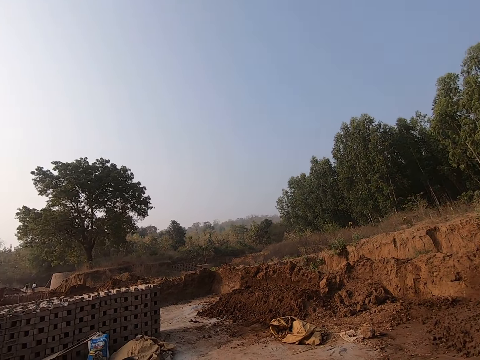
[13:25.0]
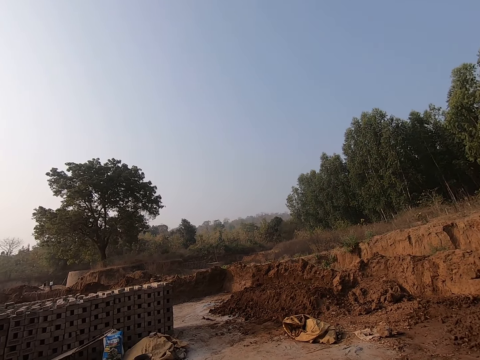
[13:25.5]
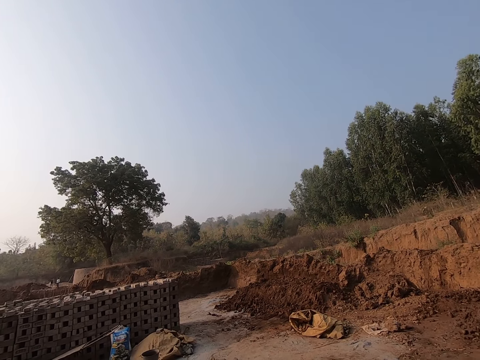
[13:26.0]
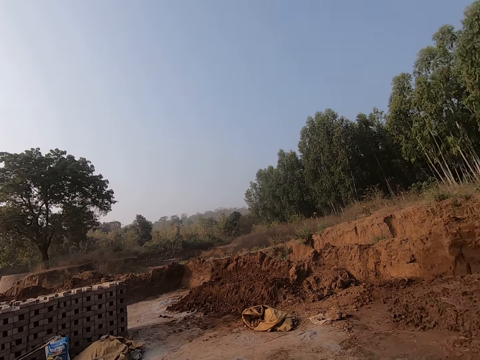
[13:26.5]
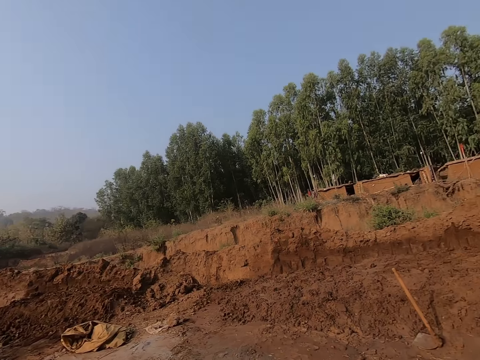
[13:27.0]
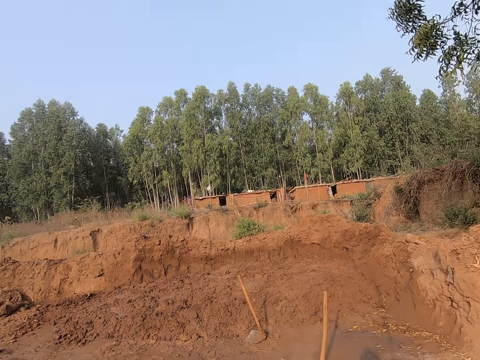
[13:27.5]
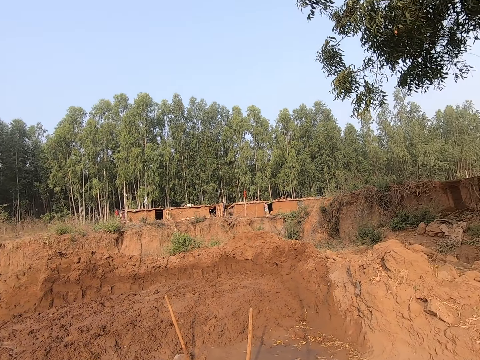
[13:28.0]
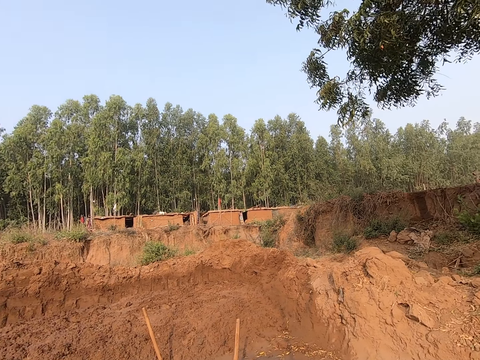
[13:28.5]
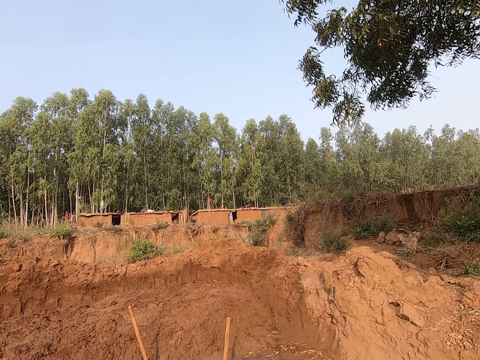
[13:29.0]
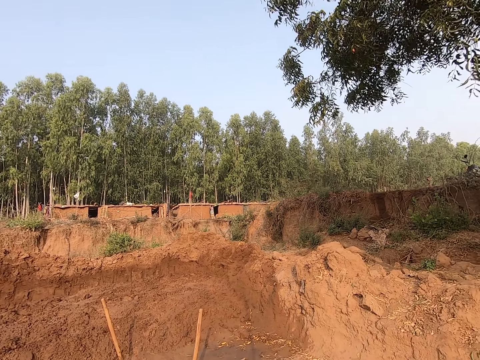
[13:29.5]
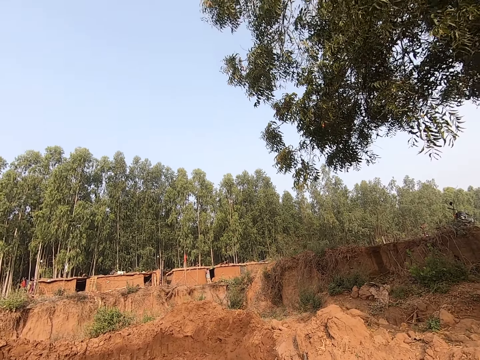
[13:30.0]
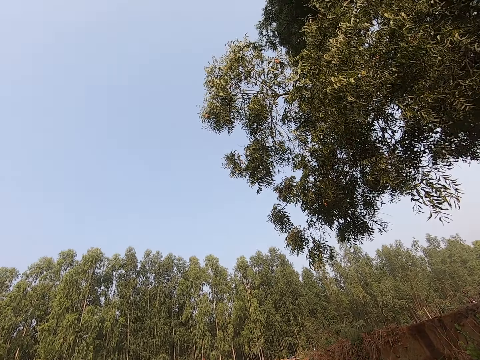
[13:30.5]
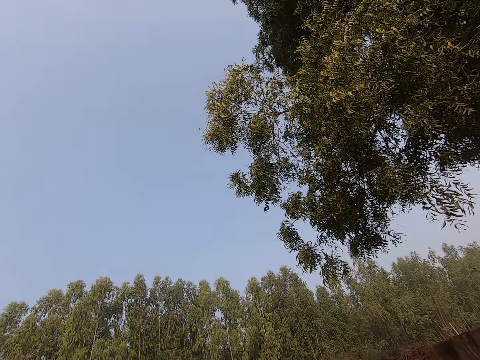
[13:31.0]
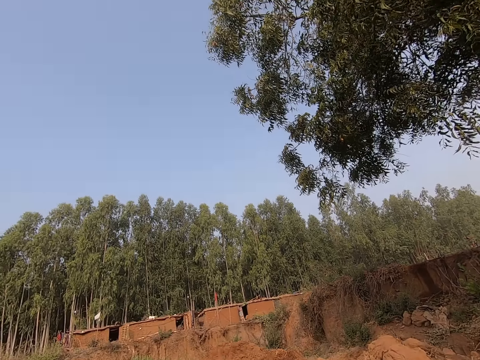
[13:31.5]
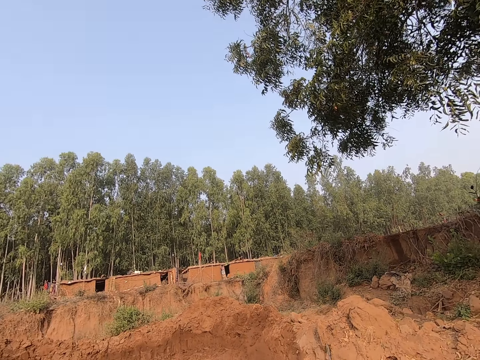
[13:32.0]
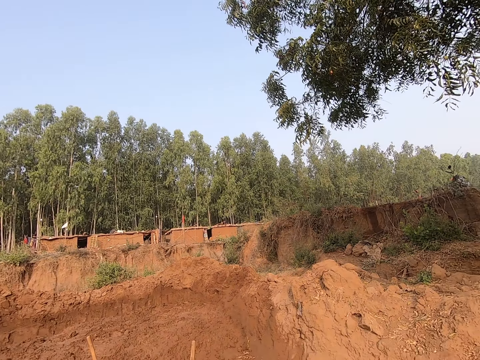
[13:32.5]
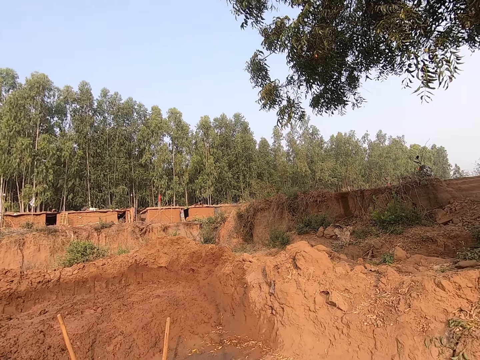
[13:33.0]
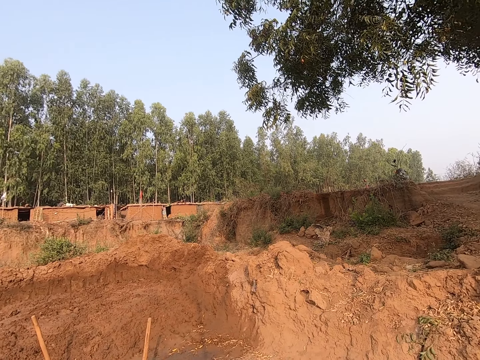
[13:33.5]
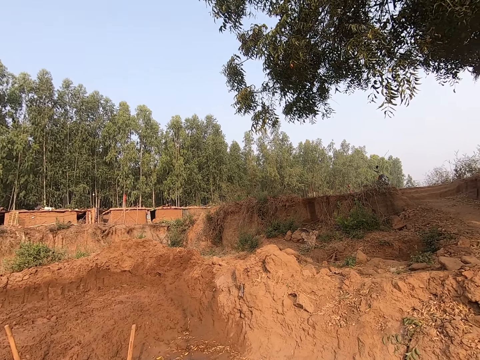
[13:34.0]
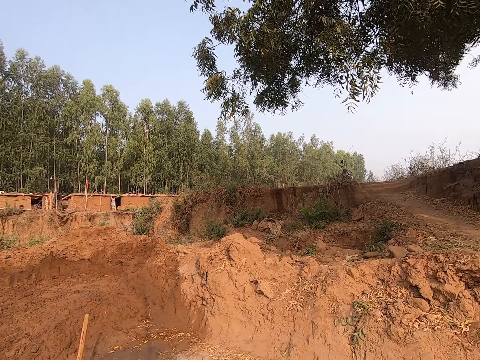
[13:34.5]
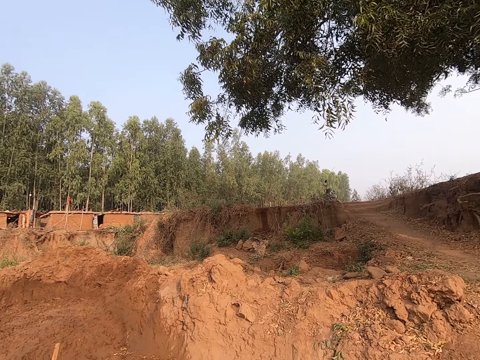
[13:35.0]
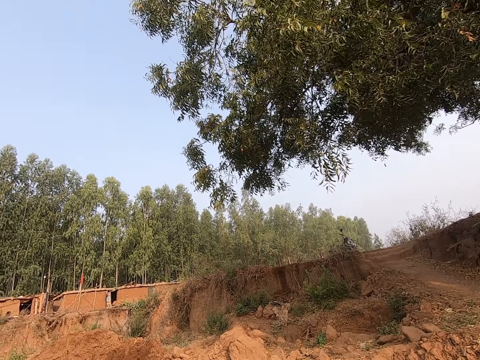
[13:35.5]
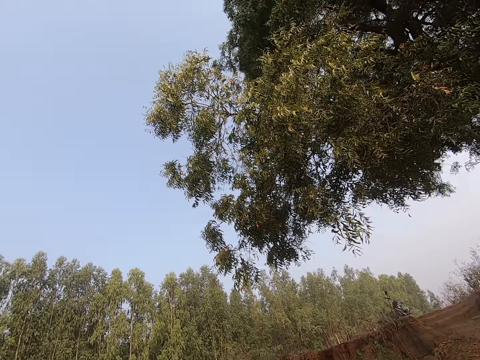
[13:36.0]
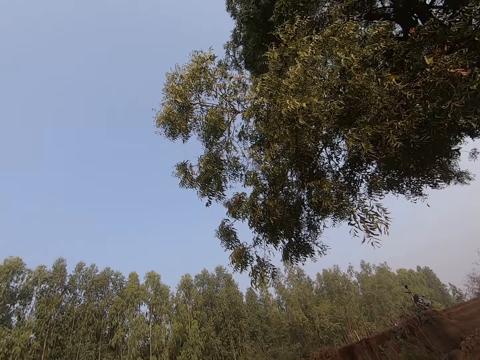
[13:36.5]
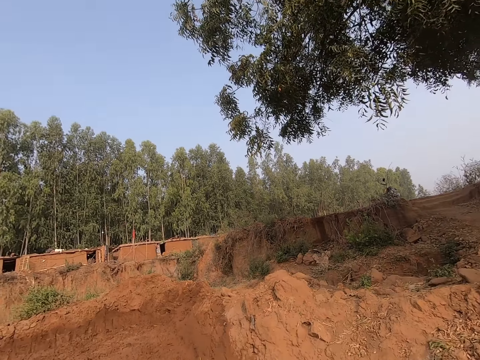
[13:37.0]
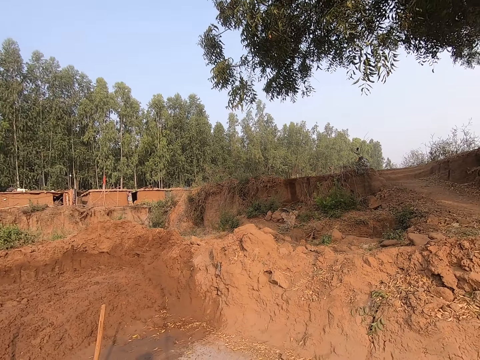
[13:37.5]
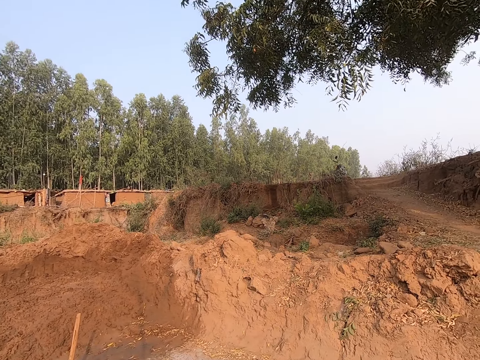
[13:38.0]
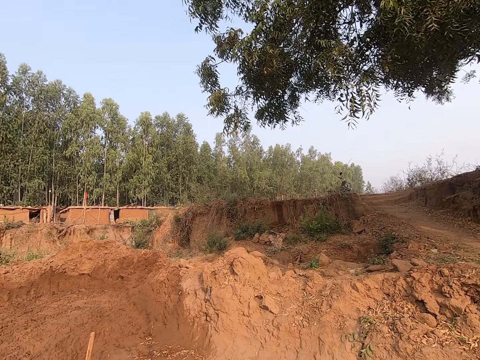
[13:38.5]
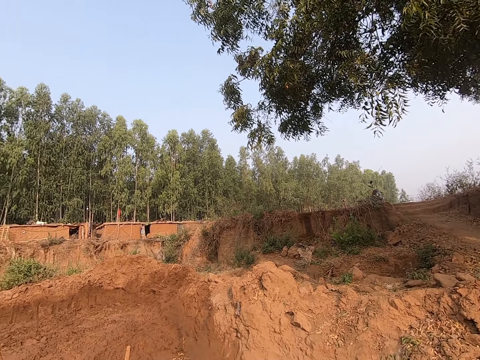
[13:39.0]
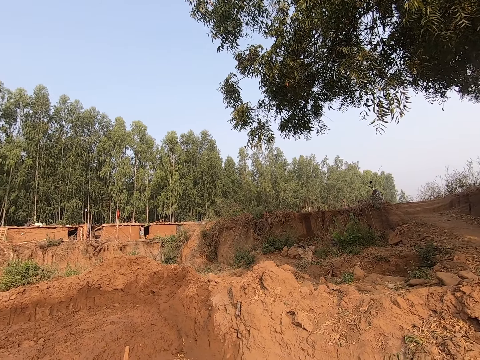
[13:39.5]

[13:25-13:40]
The camera wearer interacts with a man.

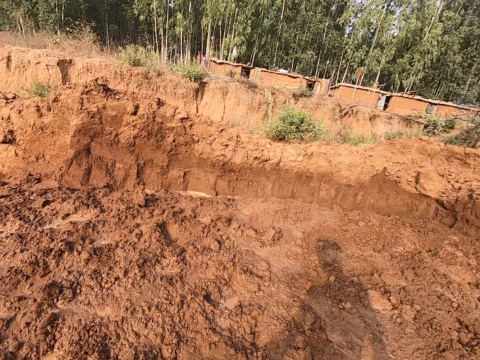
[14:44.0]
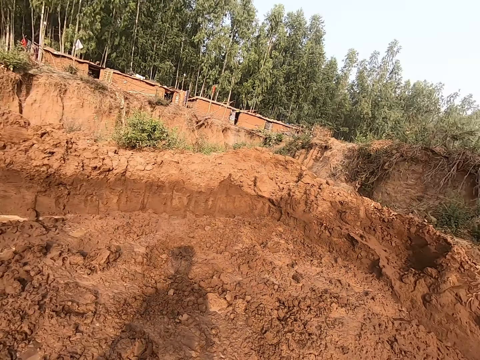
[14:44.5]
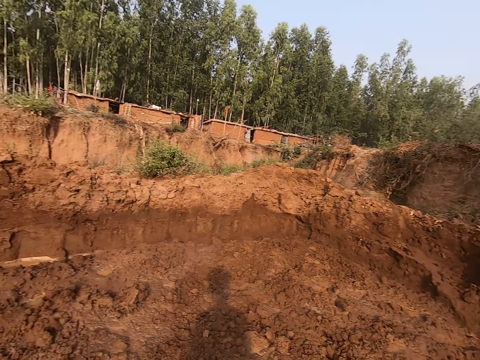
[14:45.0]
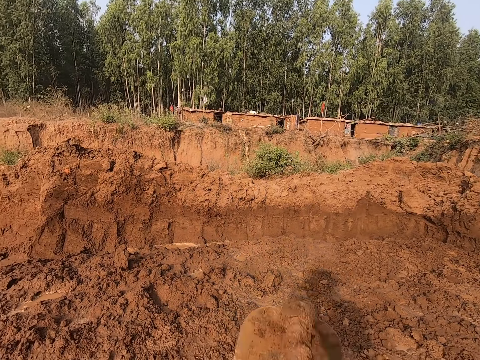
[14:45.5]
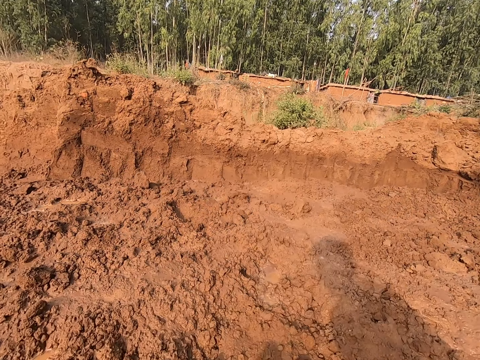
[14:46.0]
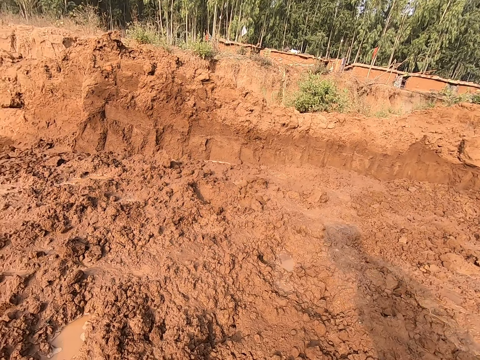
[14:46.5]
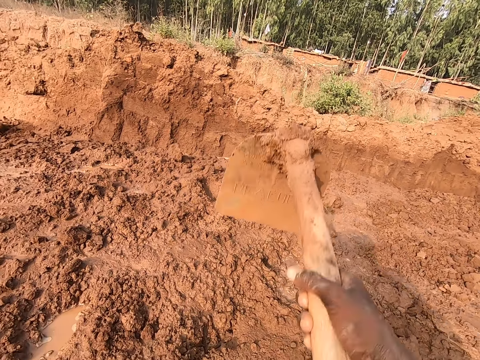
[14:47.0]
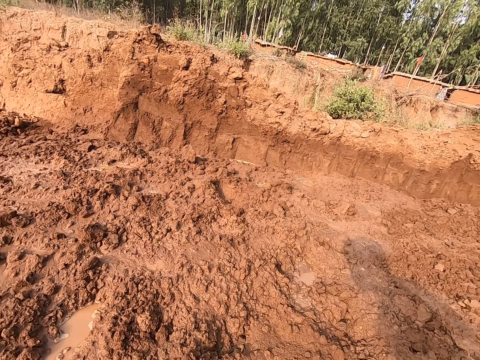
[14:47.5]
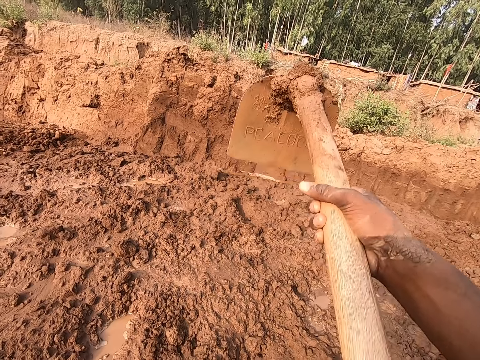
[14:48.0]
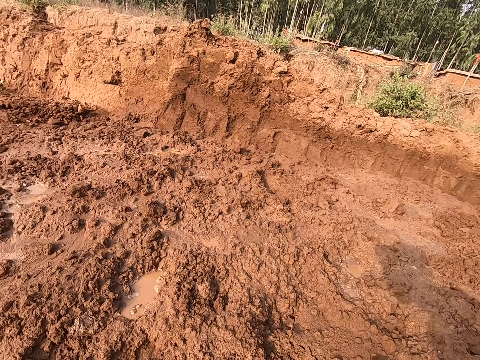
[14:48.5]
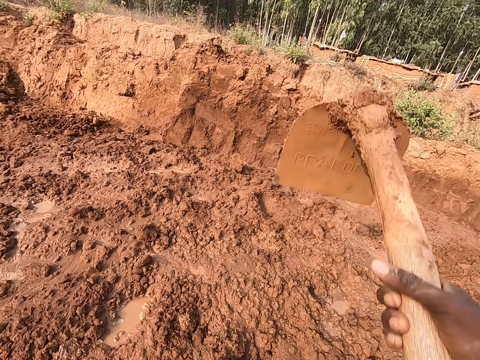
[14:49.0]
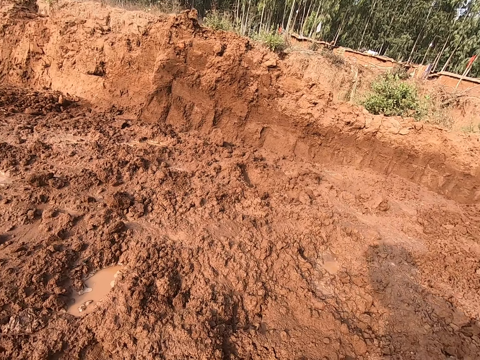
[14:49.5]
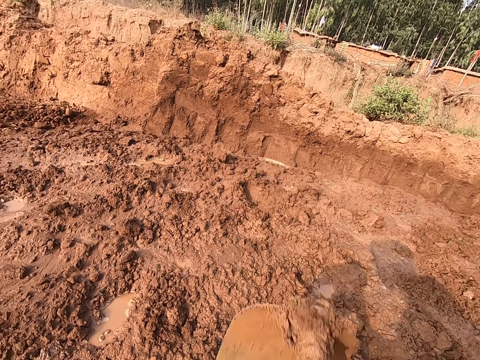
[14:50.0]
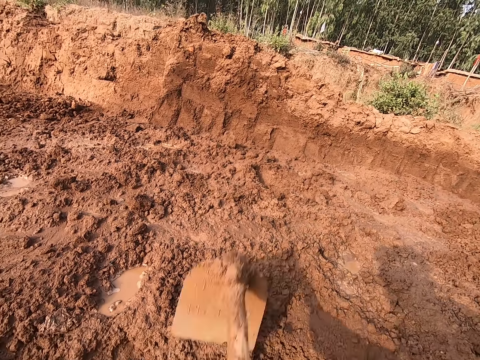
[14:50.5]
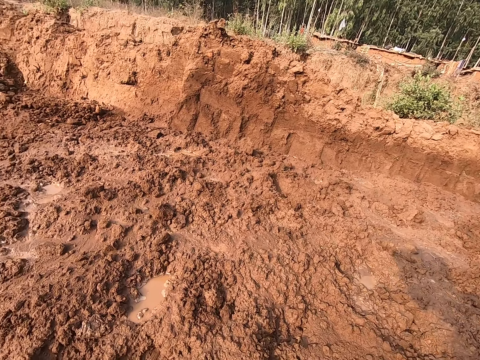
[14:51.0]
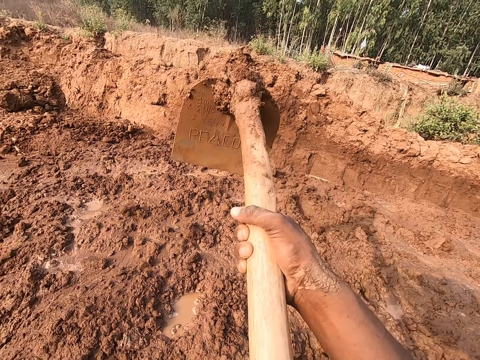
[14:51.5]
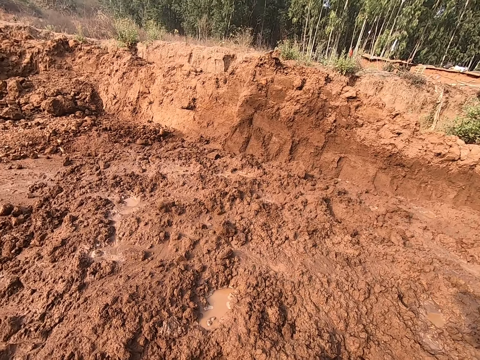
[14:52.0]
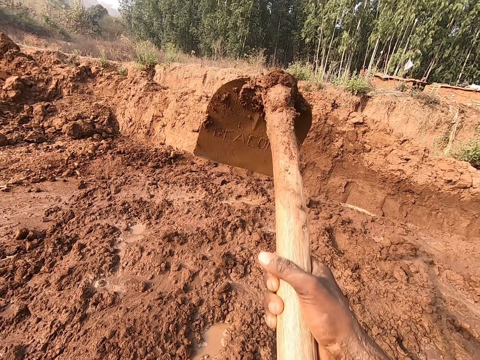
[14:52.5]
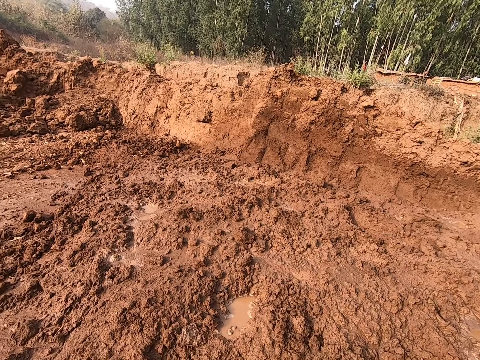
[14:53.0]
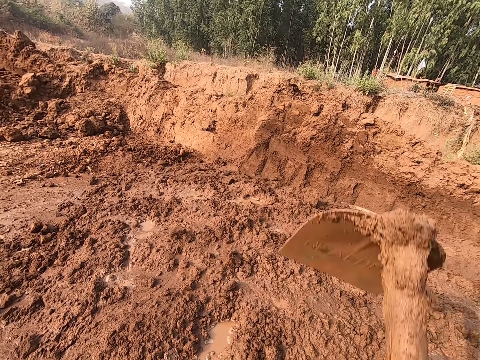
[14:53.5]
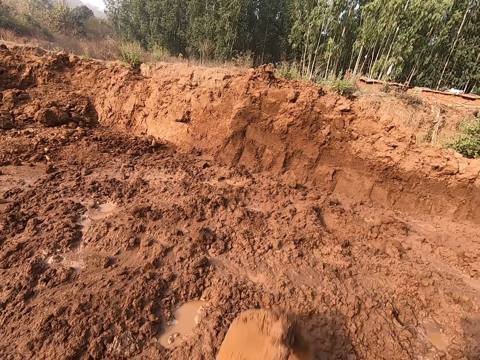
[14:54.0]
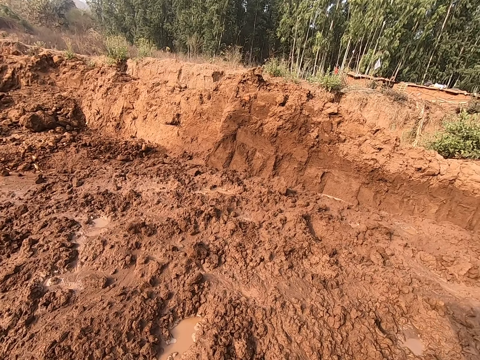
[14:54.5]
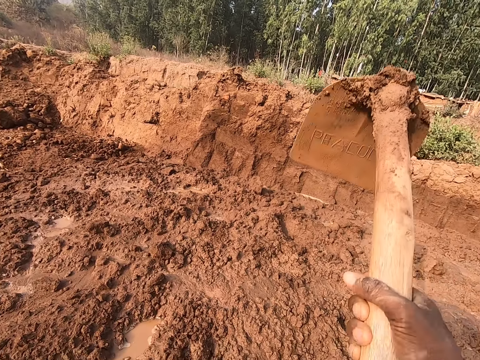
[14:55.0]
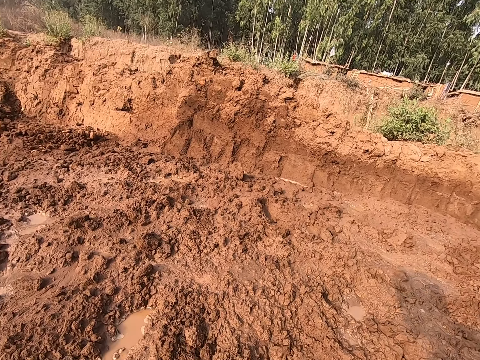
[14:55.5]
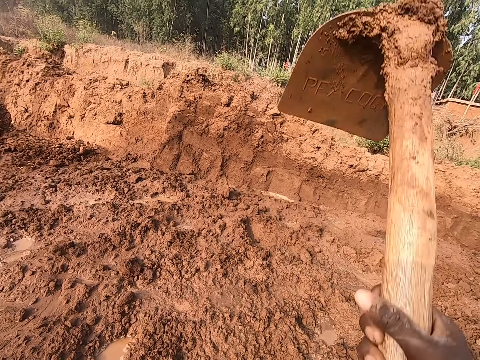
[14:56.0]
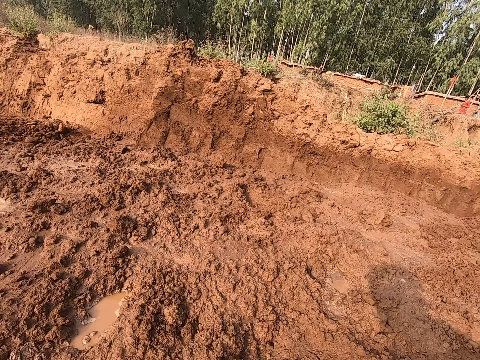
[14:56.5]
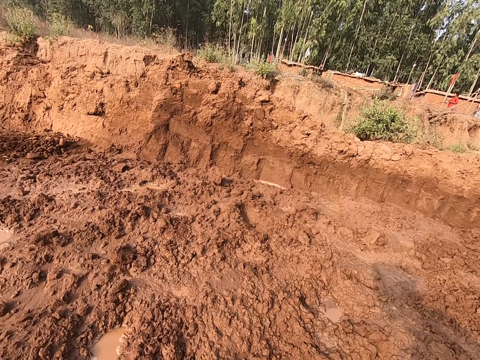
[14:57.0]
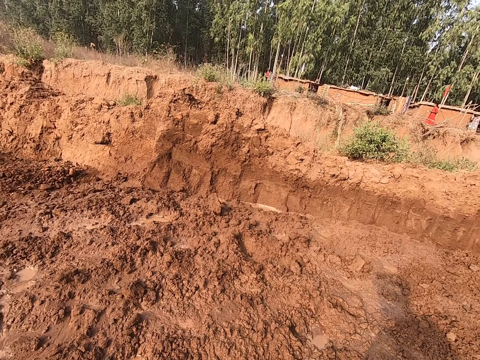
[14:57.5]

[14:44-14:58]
The camera wearer digs the ground with a grub hoe in both hands.
